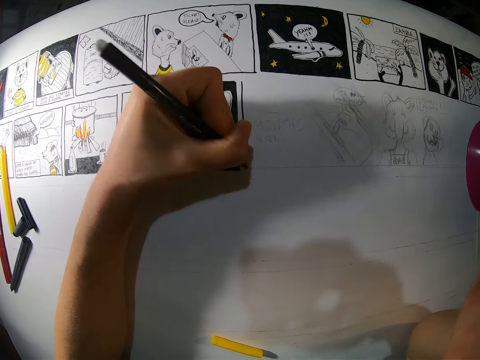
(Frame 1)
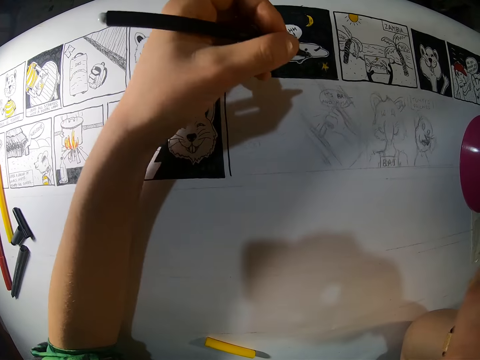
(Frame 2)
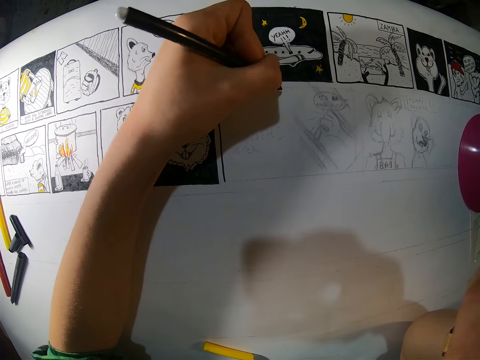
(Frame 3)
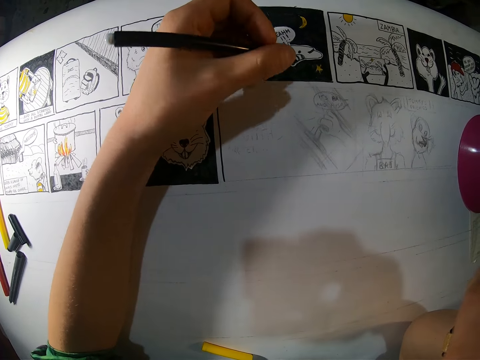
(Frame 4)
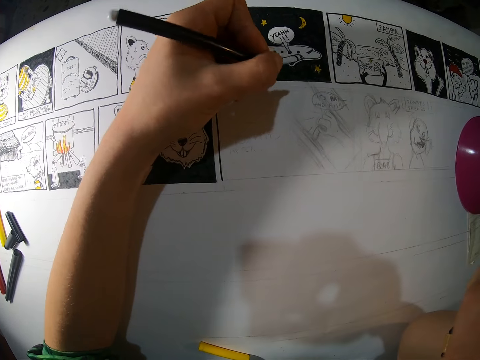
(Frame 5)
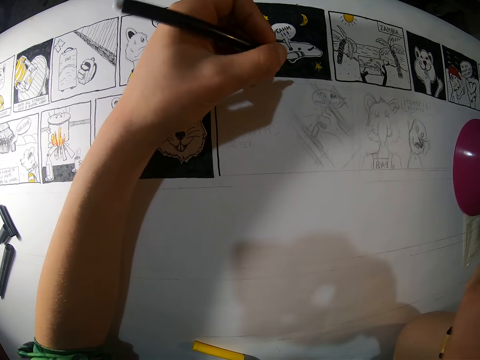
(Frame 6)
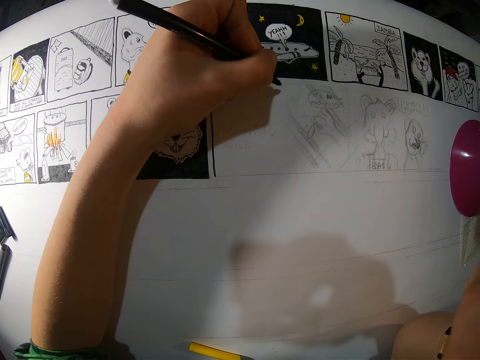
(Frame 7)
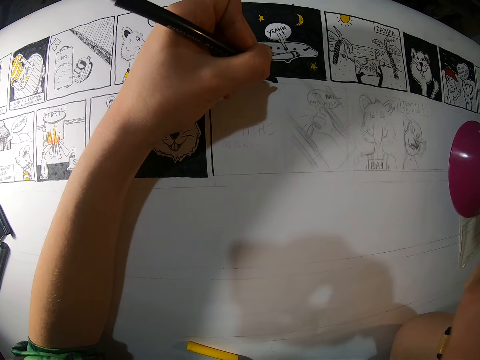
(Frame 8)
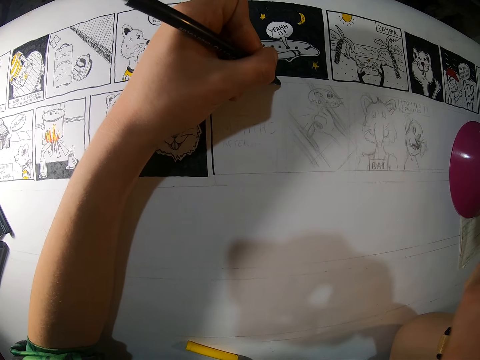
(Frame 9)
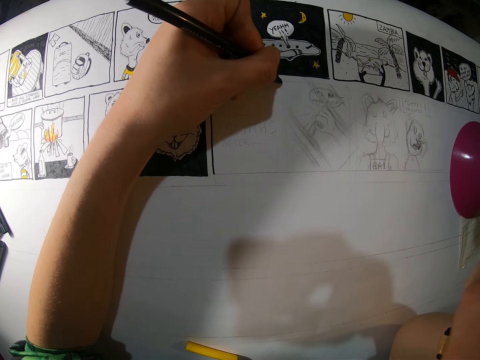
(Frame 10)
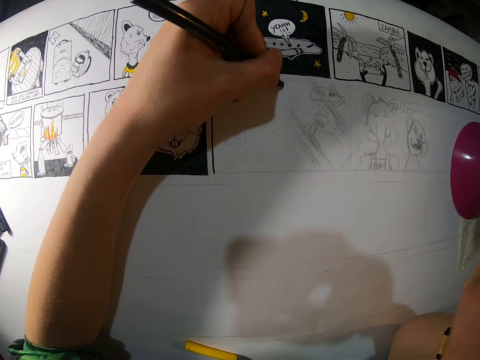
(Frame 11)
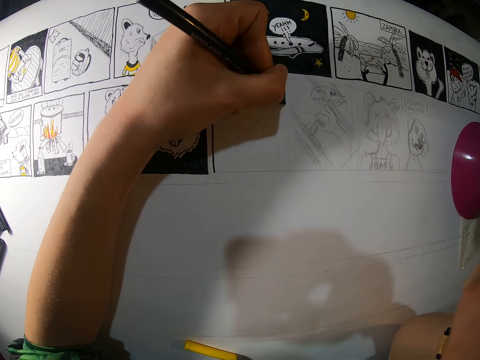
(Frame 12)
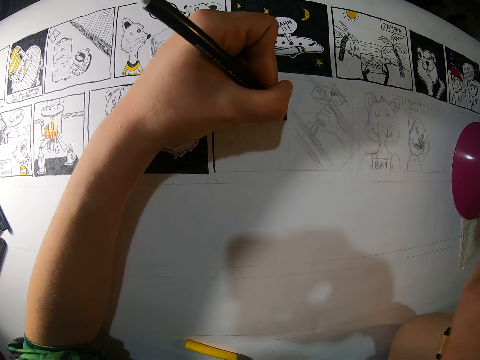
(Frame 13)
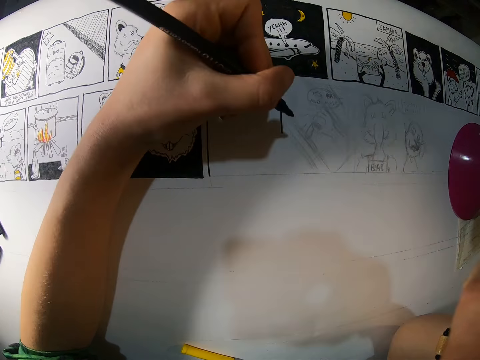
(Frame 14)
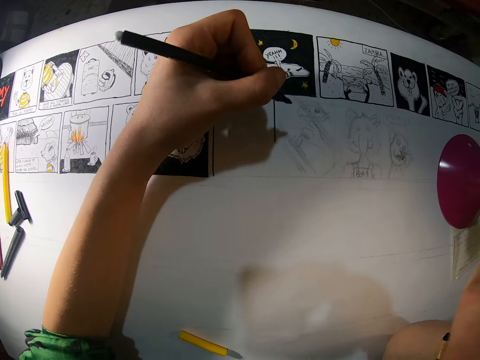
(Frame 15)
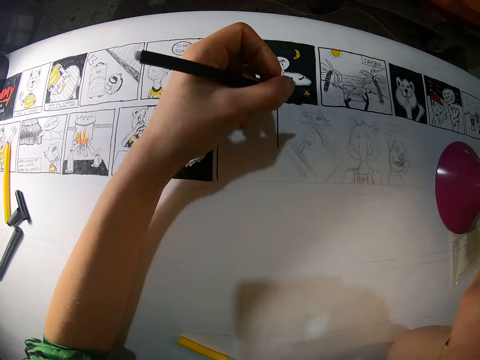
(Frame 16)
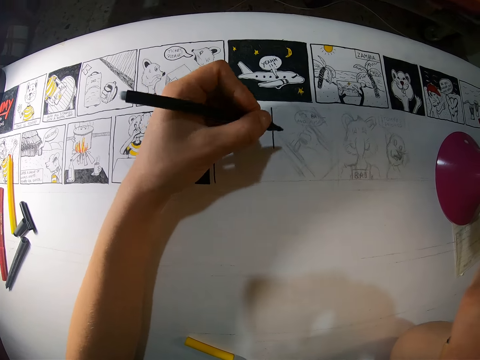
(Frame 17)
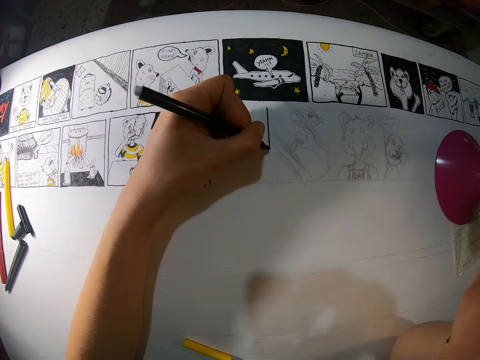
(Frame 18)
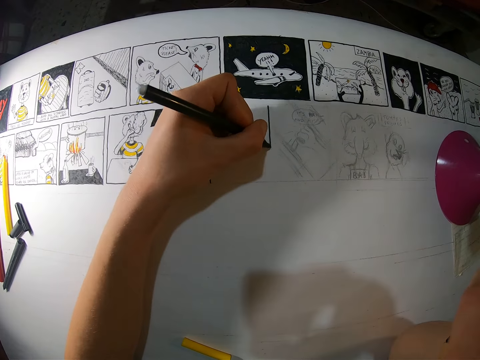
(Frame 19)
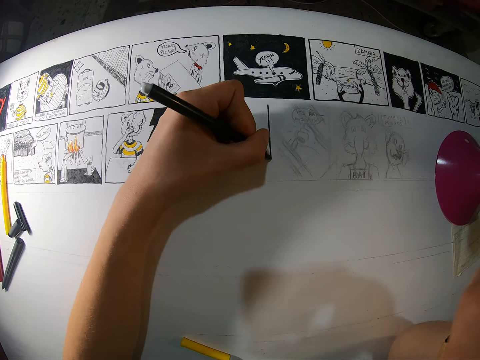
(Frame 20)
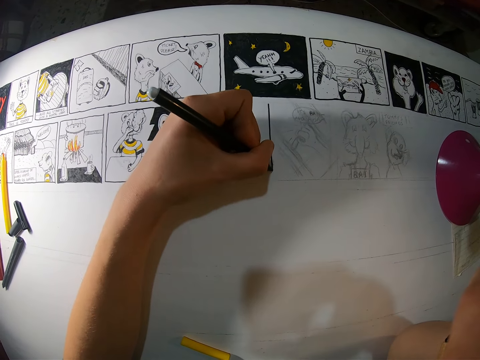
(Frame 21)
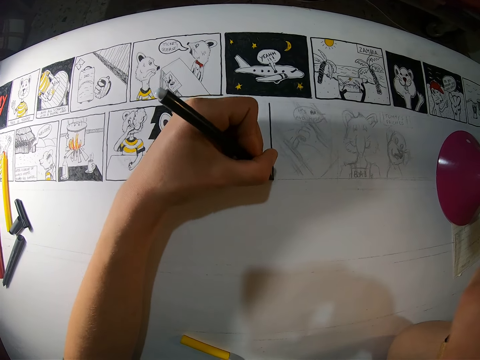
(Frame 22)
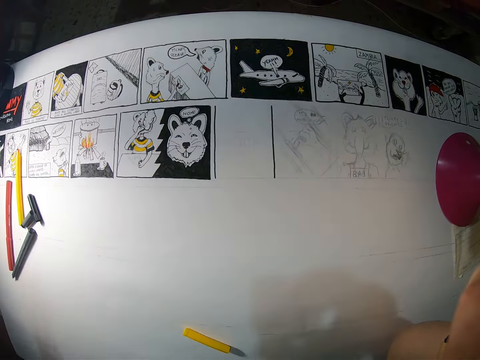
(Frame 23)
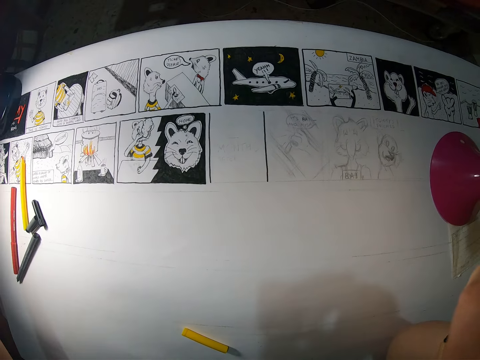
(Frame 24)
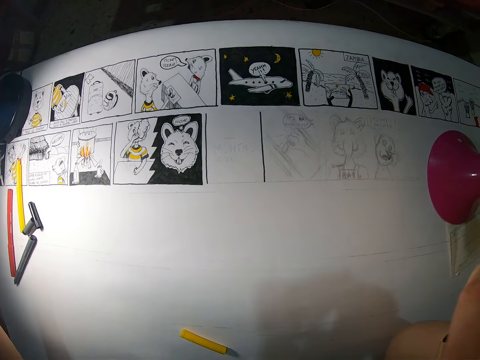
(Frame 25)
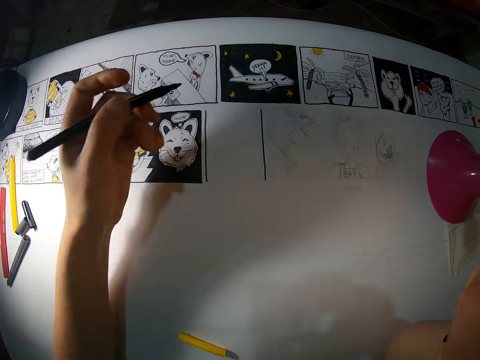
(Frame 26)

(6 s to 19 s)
The camera wearer repositions the left hand. They adjust the pen. They mark the board. They move the hand along the board. They mark the board. They move the left hand away.

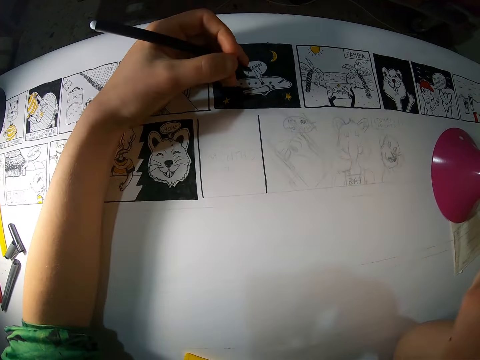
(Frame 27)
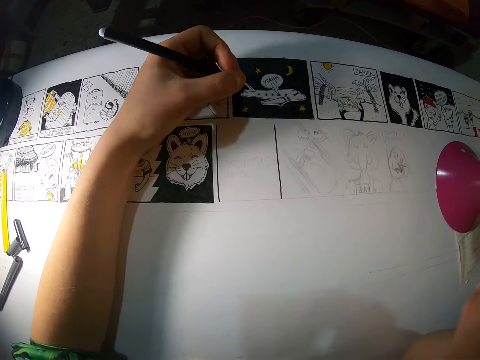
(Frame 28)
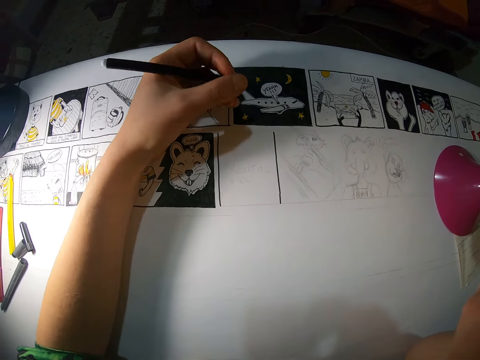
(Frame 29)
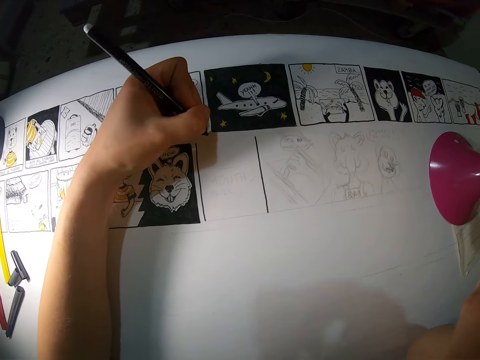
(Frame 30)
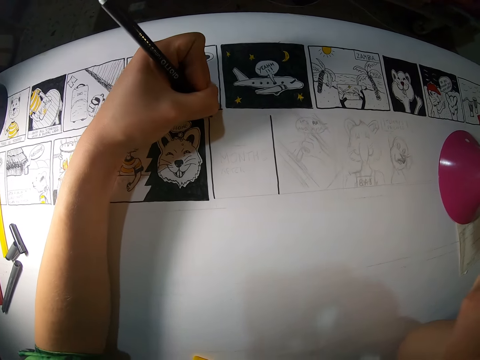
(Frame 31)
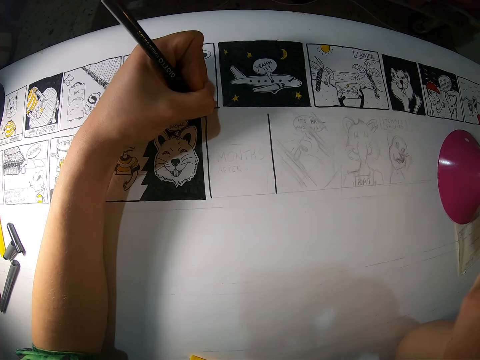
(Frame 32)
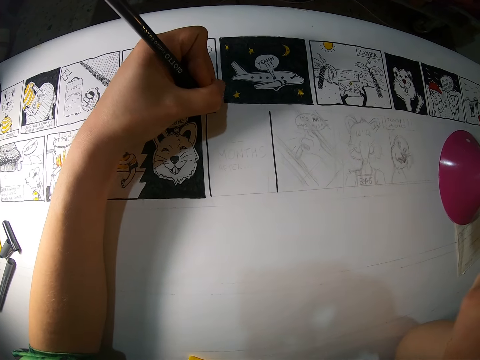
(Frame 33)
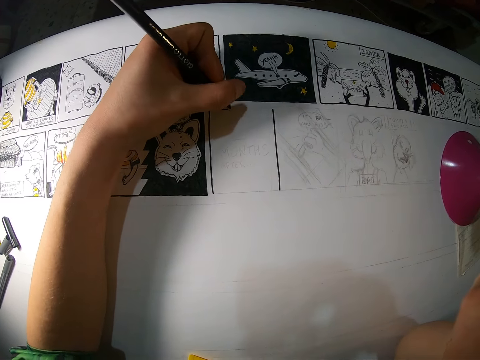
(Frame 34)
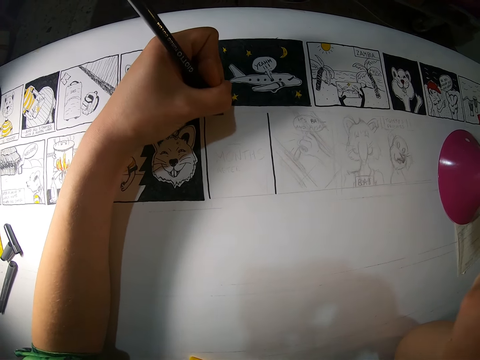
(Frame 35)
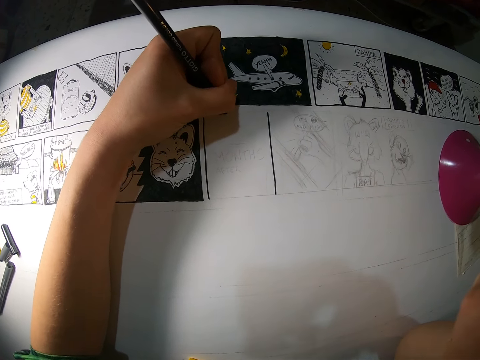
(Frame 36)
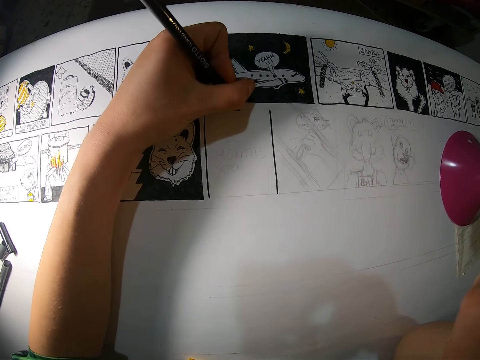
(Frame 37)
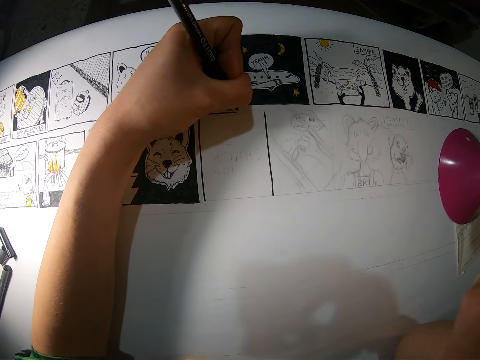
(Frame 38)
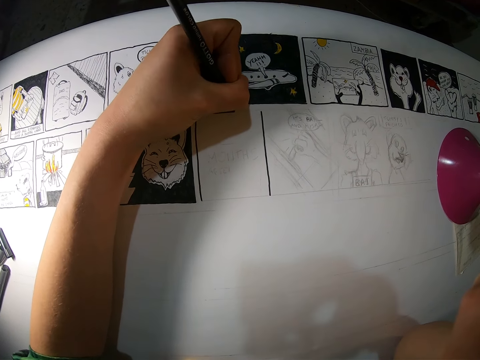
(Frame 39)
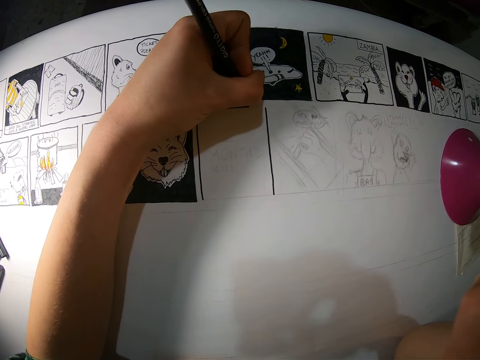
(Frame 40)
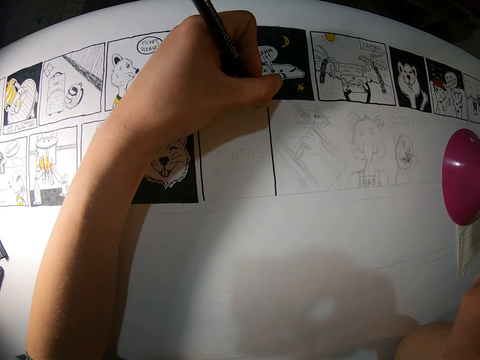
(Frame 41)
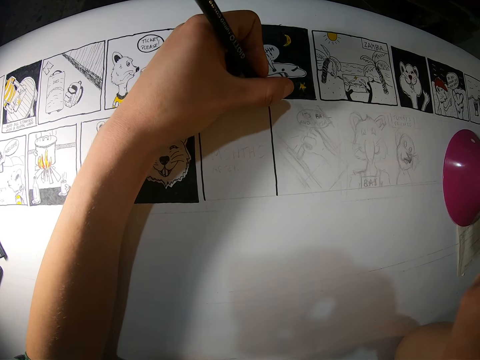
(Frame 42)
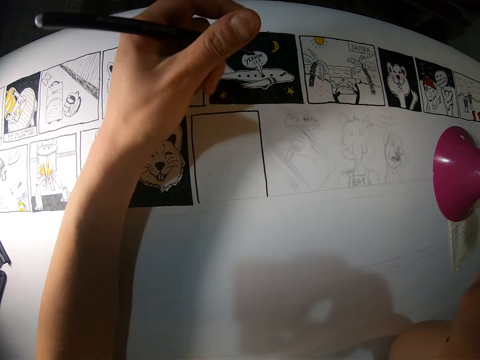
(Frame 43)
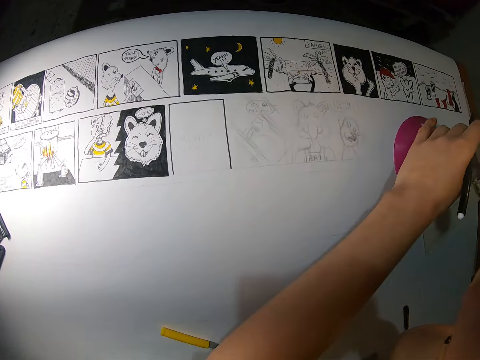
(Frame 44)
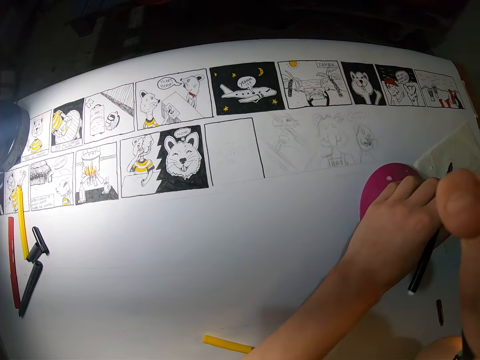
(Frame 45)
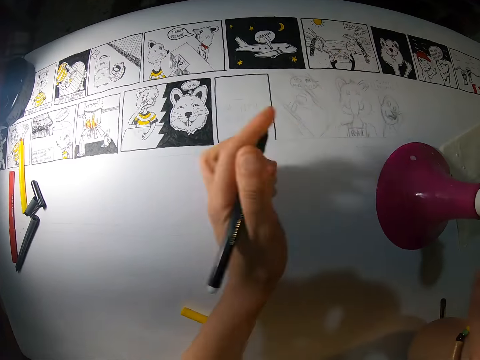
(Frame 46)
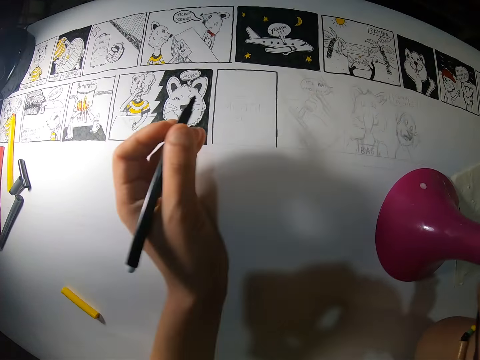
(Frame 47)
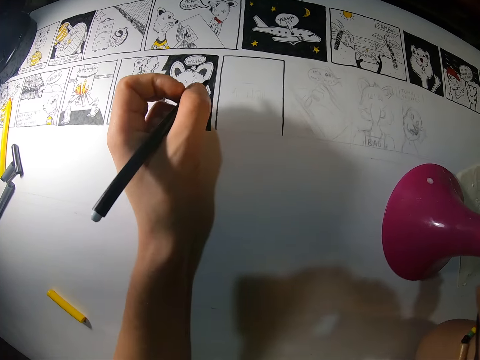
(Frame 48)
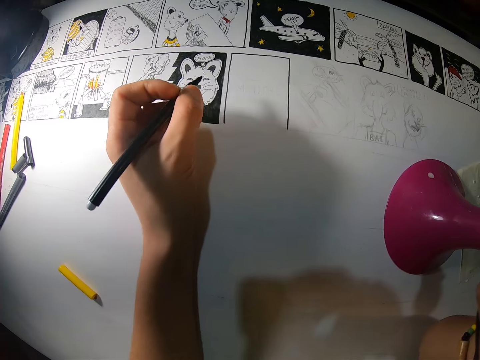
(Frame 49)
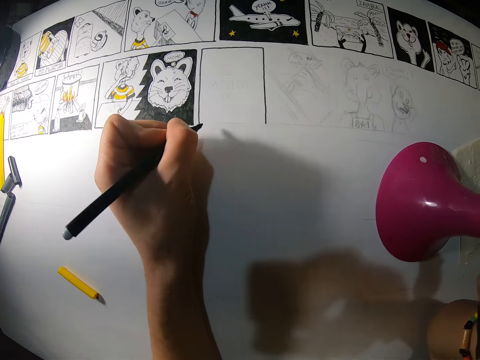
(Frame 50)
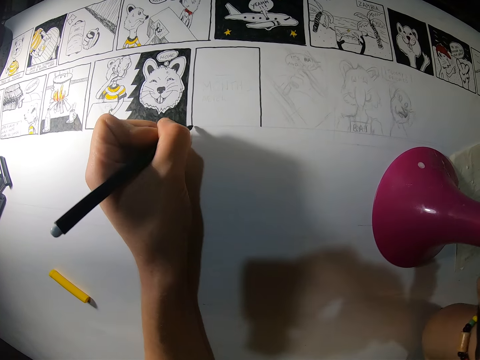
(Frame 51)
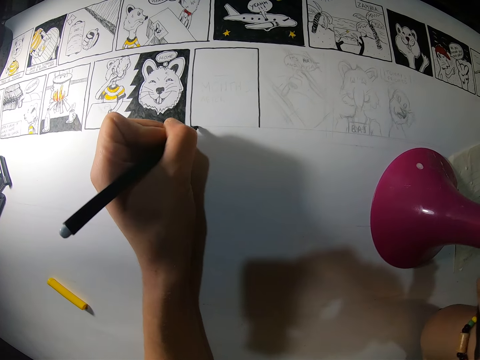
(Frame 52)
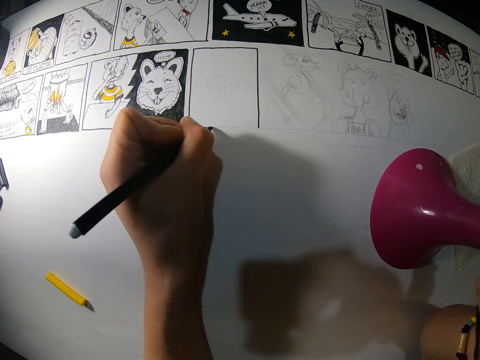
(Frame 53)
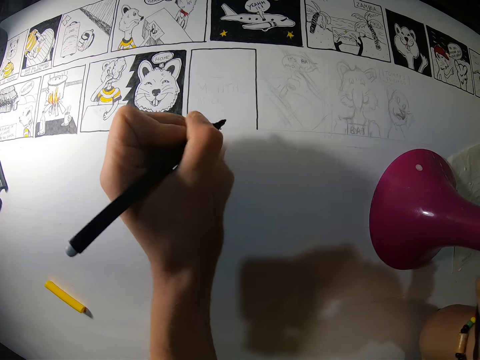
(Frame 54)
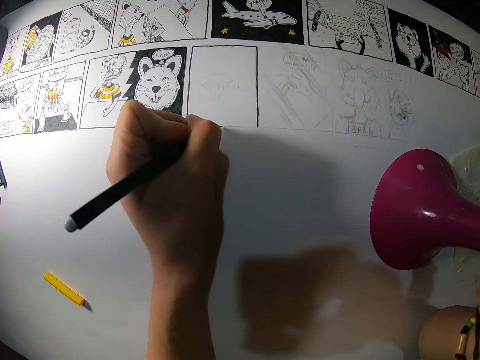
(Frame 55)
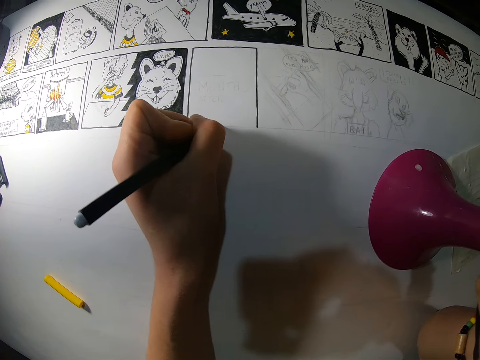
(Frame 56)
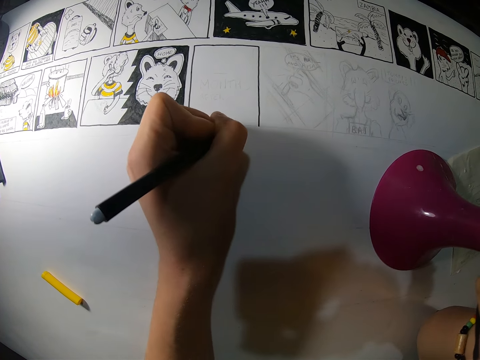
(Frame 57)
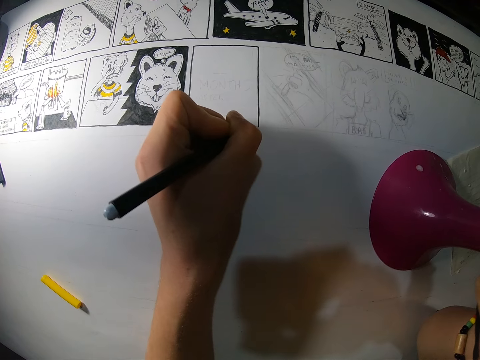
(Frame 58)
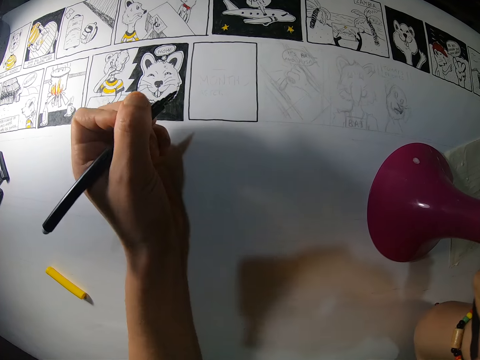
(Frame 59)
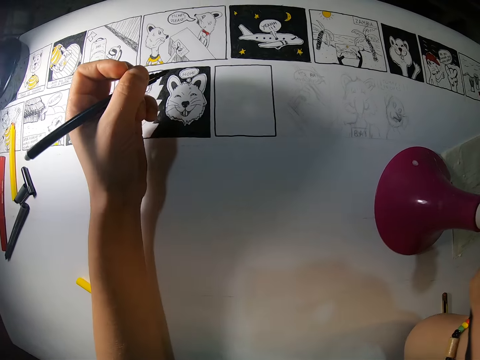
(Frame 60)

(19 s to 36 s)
The camera wearer rests his hand on the board and adjusts the pen. He marks the board. He marks the board repeatedly. He moves a light stand on the canvas with his left hand. He moves a pencil. He puts his hand on the board. He draws on the canvas with the black paint pen in his left hand. He draws on the board.
